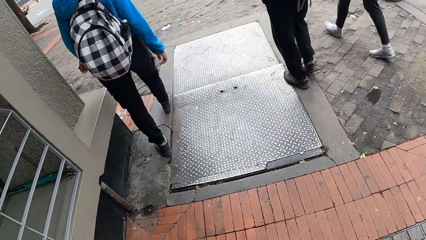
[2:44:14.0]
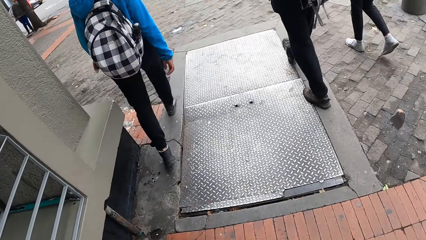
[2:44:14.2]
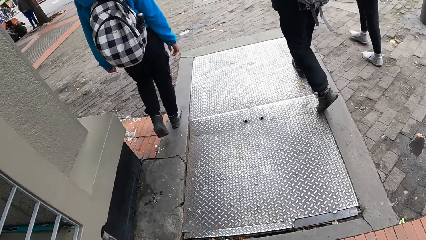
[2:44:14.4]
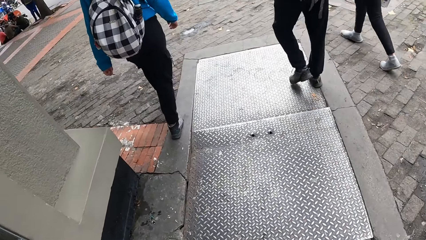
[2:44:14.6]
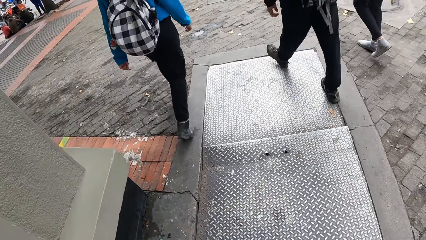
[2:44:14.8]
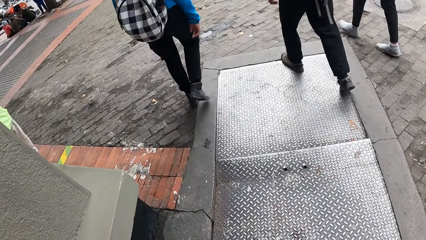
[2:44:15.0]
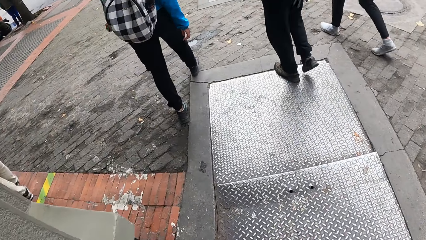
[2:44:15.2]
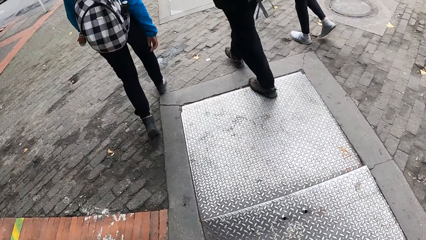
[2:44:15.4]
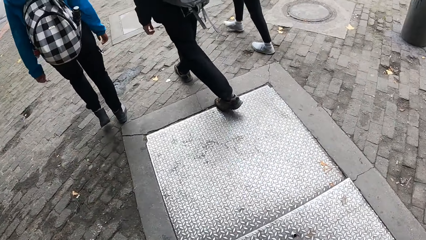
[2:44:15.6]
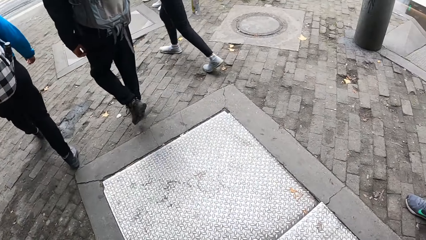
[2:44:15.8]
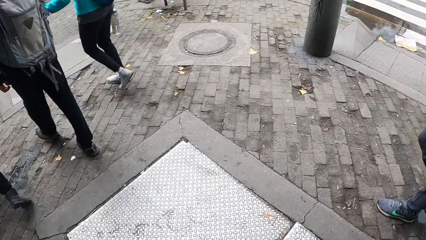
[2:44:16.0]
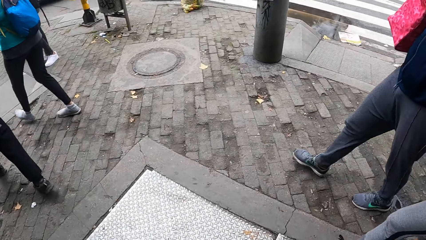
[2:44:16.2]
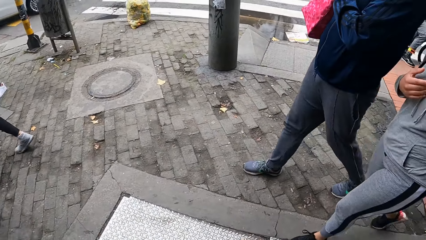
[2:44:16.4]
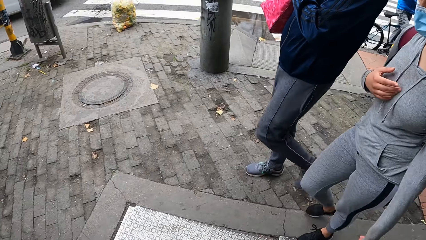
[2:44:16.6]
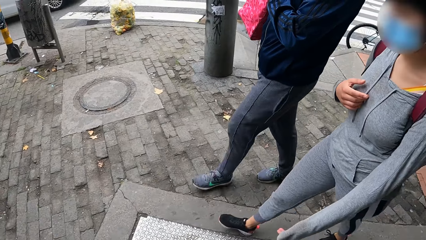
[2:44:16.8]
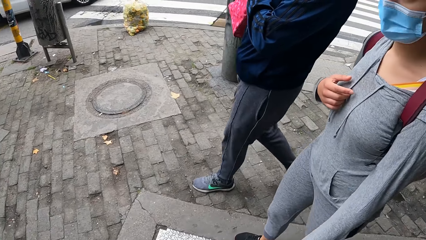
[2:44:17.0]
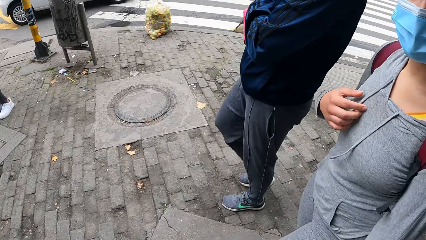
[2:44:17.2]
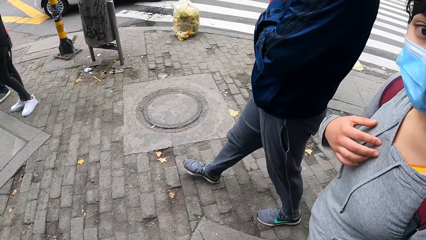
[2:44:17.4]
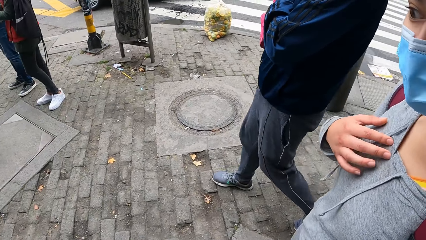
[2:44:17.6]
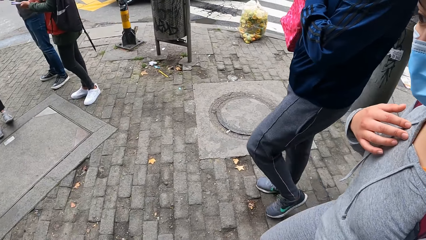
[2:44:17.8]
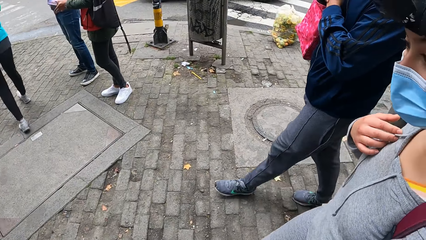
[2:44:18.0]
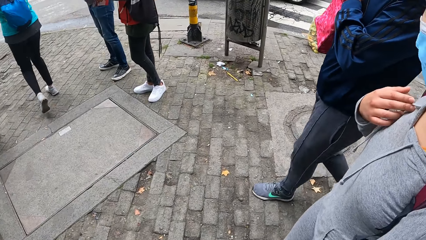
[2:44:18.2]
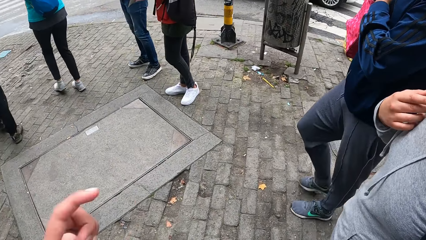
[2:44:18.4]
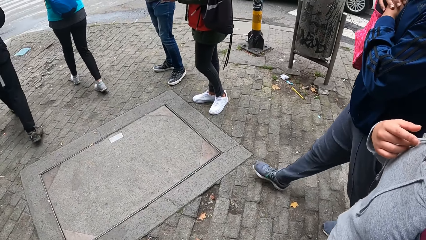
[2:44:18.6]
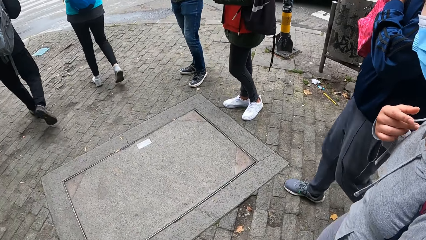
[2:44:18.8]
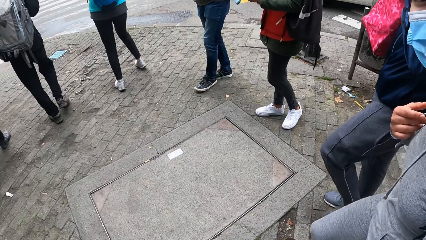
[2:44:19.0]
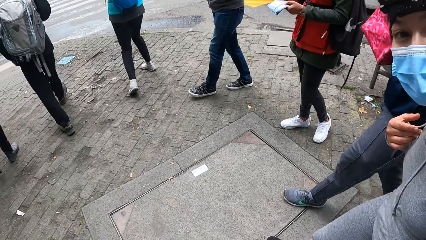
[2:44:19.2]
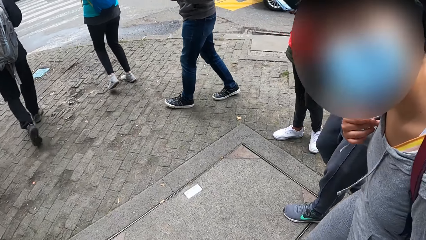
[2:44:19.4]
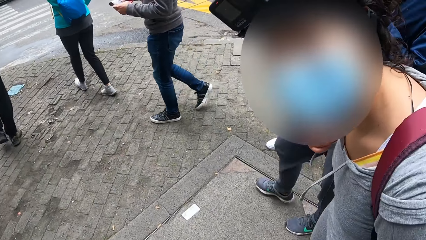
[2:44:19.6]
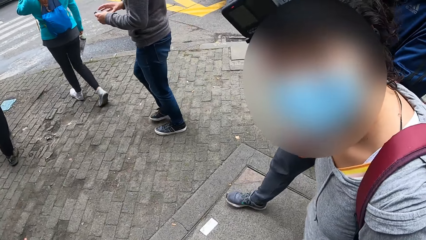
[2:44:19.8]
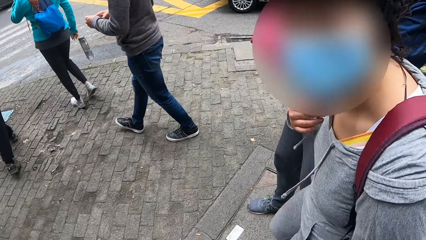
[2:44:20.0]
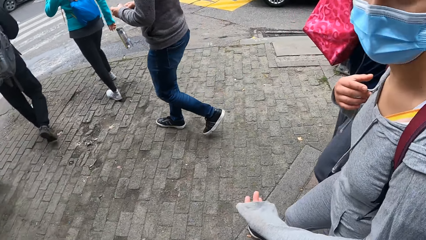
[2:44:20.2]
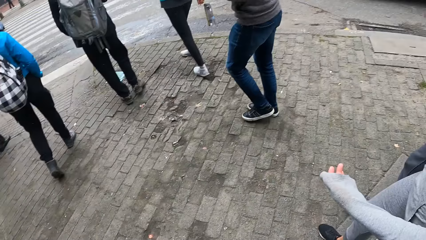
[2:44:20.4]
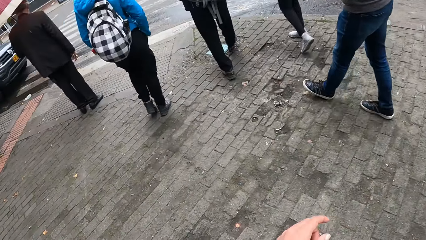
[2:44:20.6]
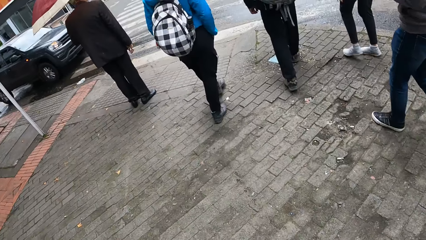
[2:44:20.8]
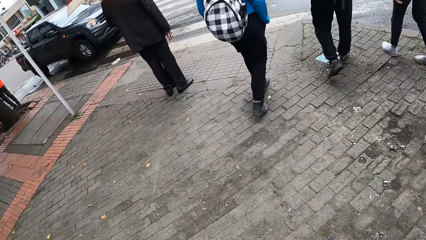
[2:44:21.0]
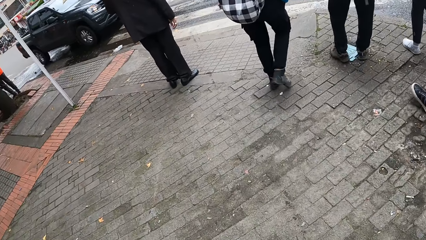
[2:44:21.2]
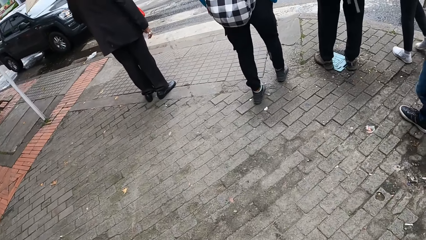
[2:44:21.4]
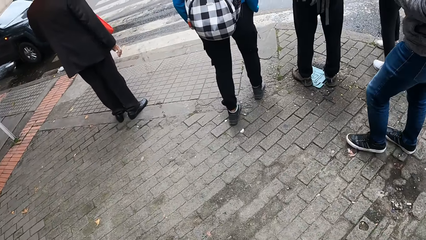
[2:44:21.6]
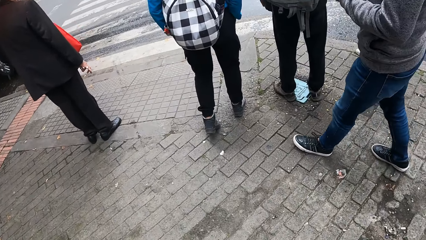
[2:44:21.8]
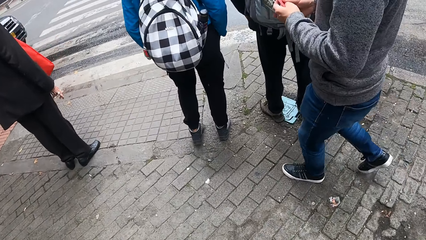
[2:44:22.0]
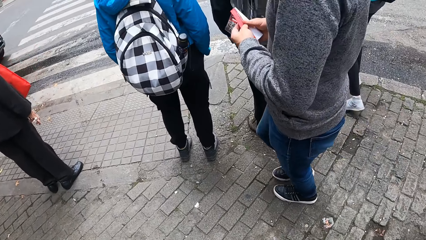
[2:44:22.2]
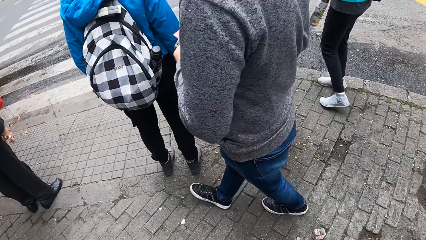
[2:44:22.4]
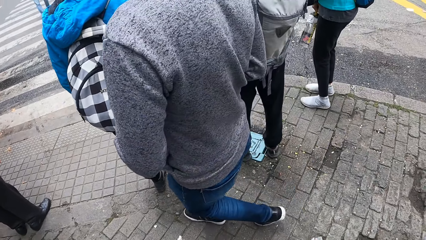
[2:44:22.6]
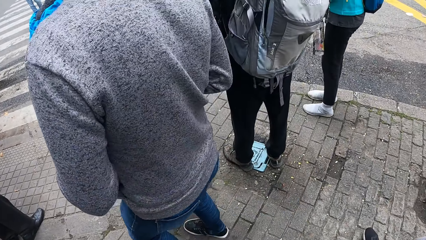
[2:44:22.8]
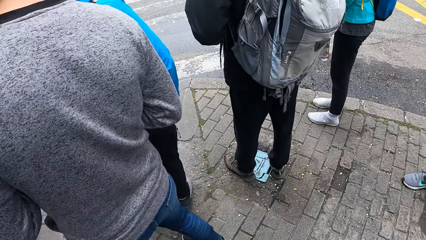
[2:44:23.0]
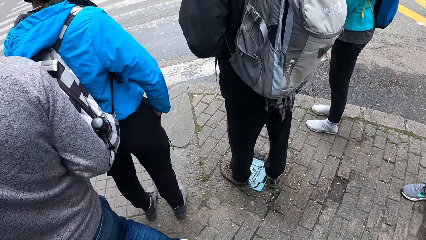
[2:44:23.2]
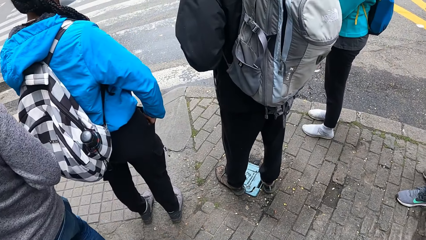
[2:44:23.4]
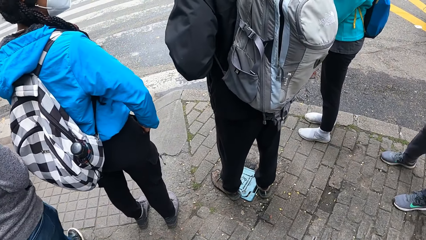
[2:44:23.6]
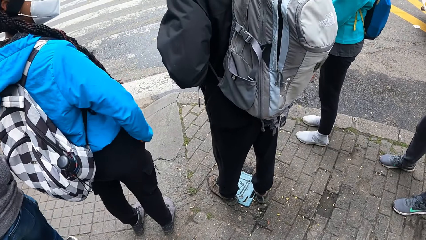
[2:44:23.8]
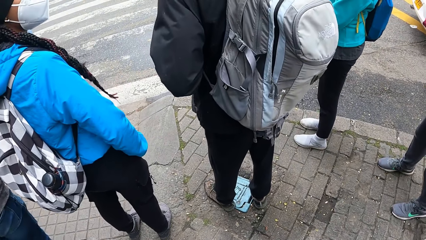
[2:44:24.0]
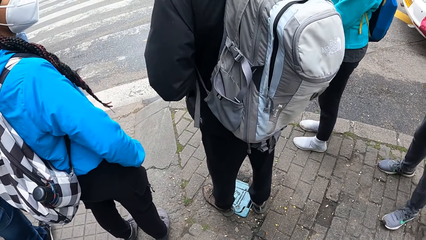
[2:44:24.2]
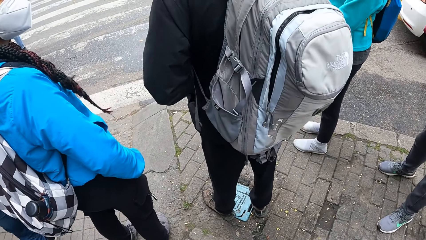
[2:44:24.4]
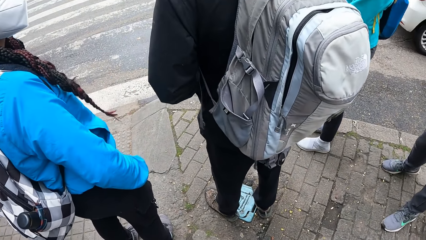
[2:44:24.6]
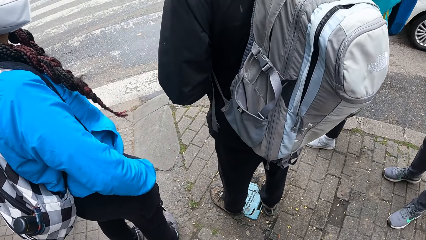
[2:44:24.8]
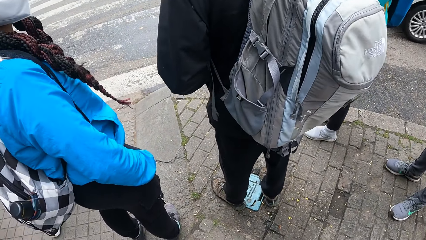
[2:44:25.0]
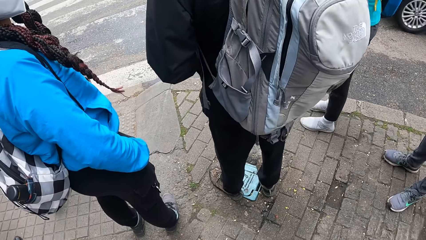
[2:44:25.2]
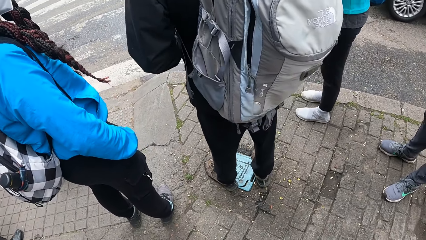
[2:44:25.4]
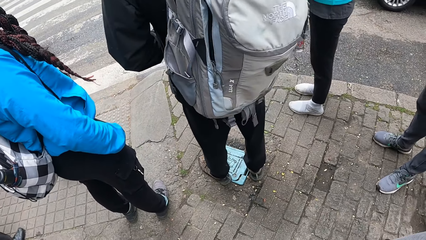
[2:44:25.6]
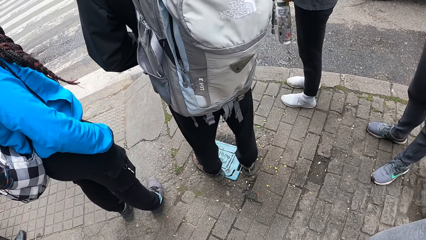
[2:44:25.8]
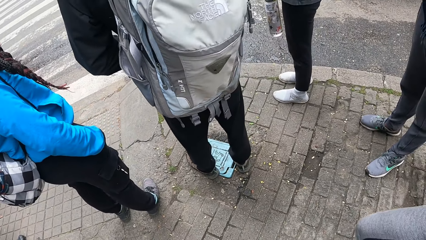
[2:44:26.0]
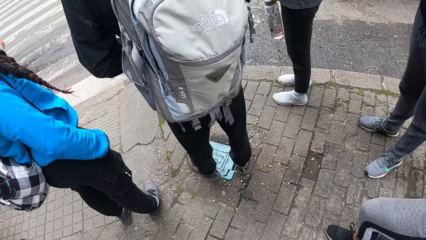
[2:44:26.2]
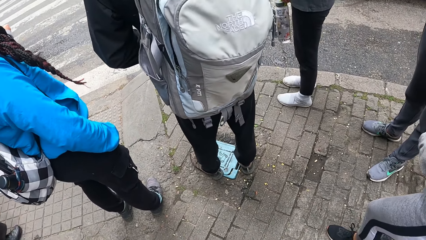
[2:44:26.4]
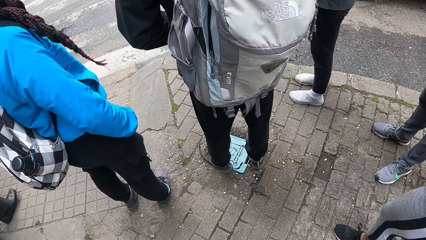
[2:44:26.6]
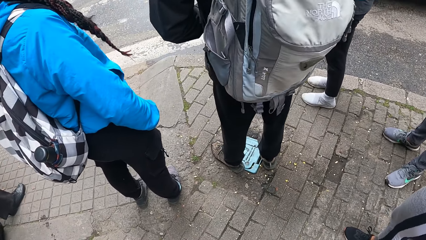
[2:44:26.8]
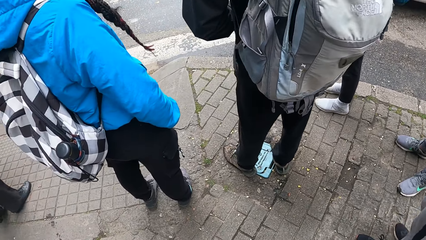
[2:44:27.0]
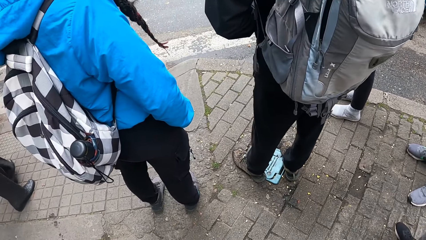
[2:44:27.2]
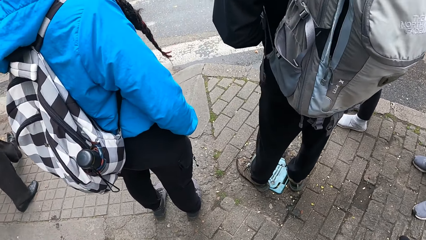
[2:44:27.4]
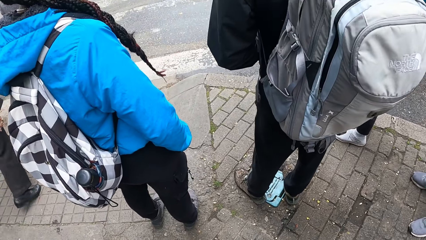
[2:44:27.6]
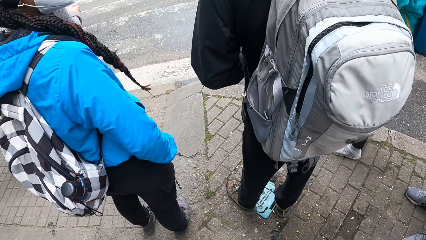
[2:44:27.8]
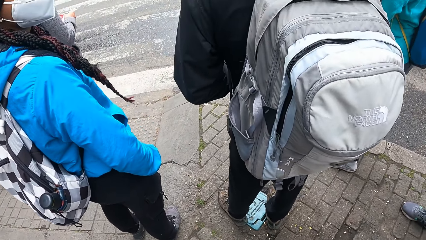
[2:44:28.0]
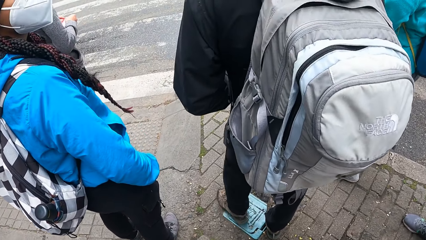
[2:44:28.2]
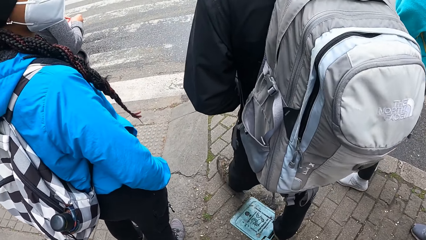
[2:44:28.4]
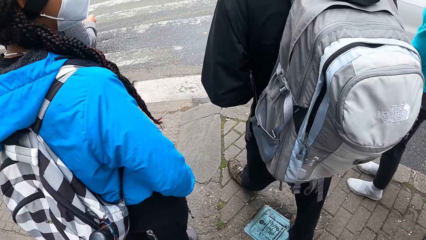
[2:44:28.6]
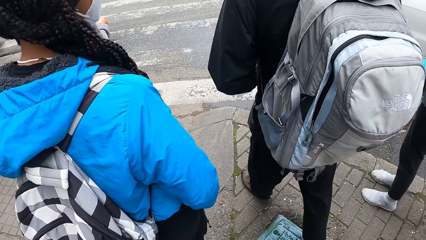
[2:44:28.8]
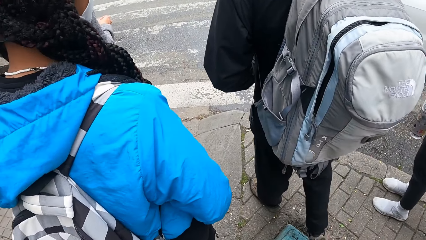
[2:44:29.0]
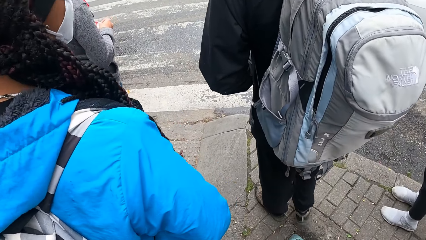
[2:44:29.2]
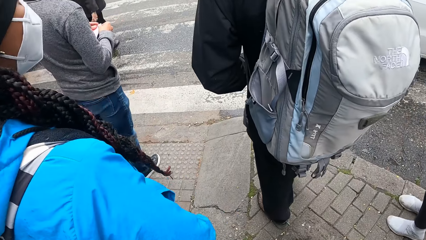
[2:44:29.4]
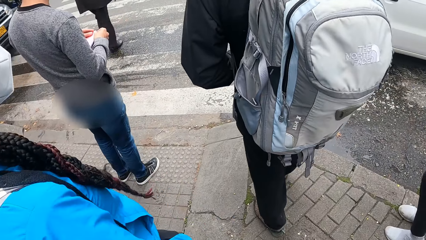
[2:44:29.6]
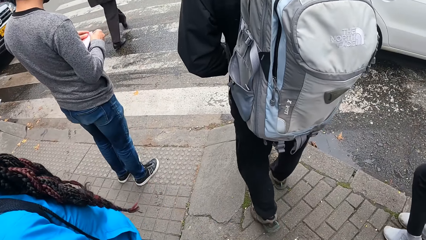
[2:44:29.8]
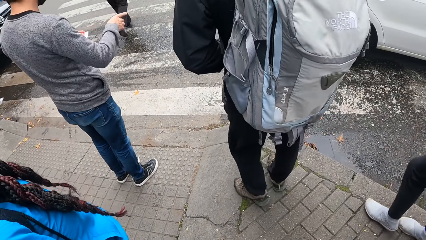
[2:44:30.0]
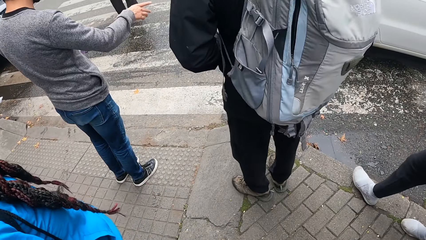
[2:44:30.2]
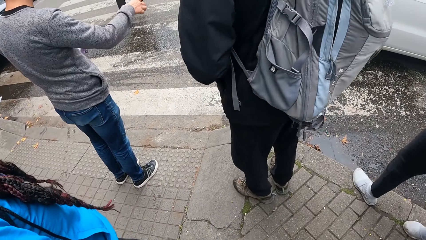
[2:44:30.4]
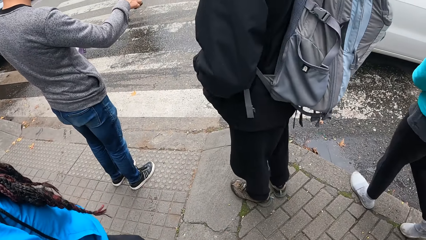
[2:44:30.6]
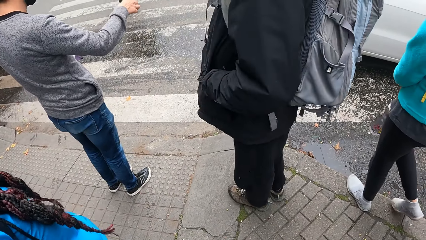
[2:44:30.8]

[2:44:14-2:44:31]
The woman interacts with the camera wearer. The camera wearer stands at the zebra crossing.
